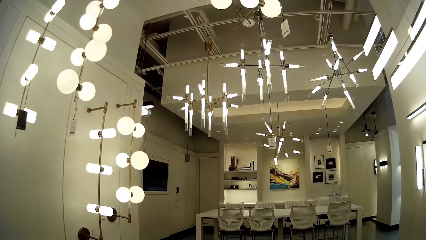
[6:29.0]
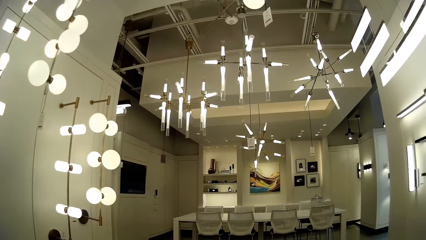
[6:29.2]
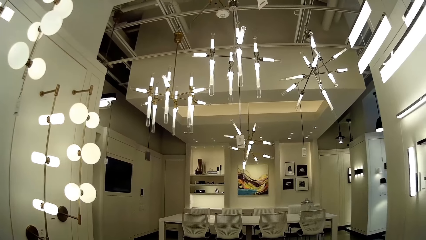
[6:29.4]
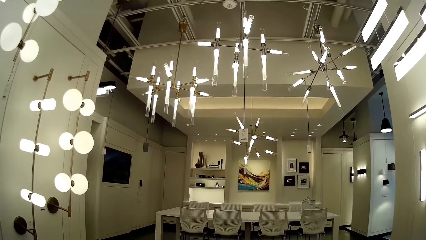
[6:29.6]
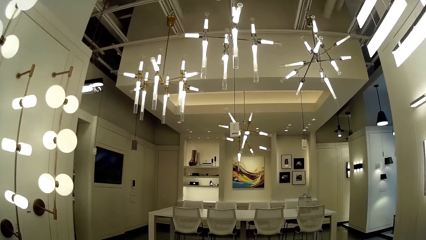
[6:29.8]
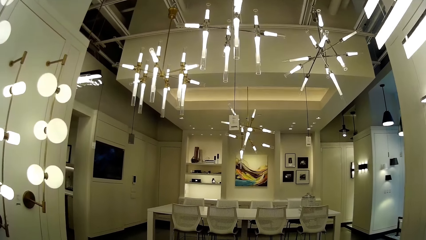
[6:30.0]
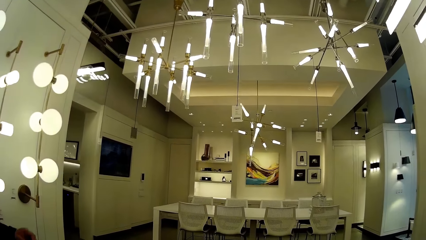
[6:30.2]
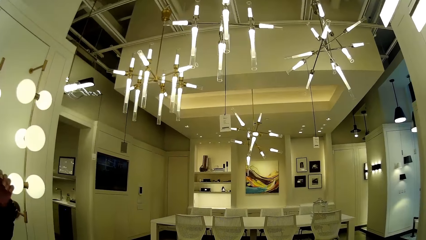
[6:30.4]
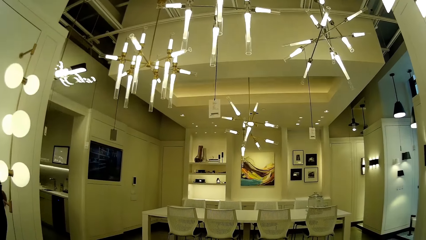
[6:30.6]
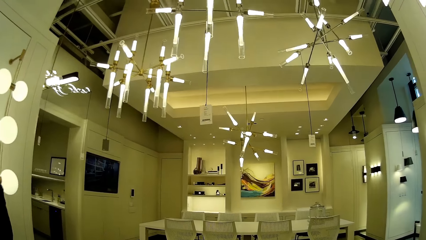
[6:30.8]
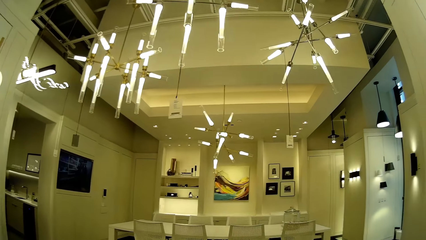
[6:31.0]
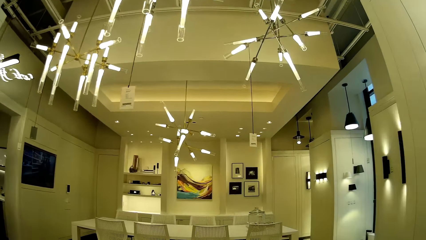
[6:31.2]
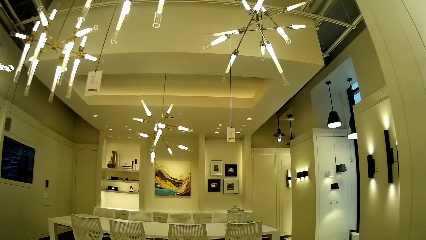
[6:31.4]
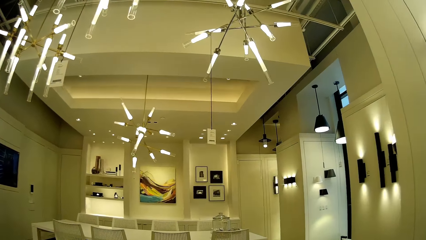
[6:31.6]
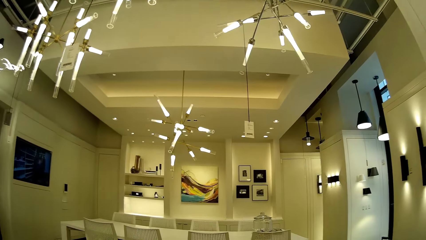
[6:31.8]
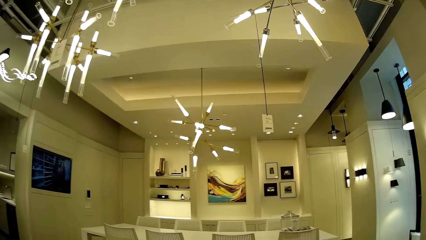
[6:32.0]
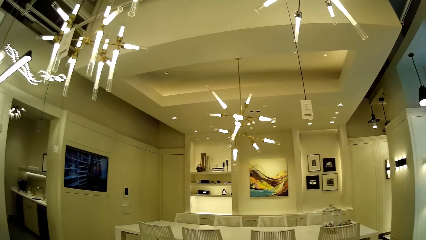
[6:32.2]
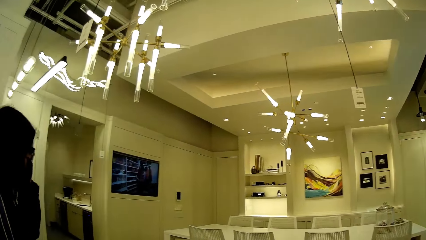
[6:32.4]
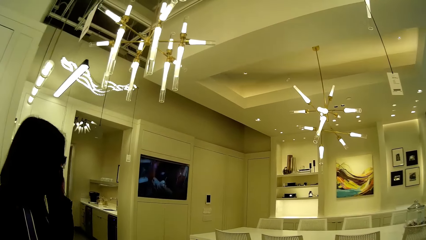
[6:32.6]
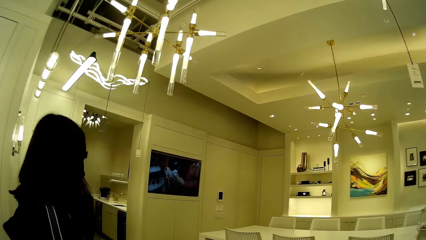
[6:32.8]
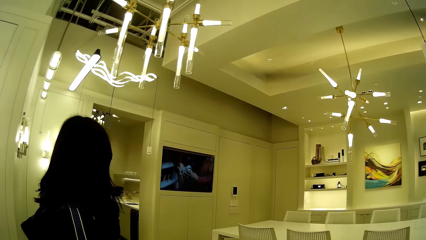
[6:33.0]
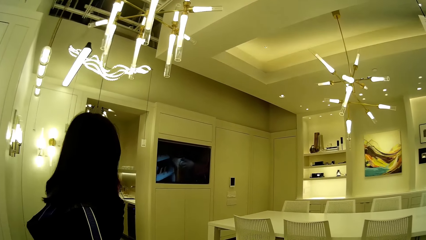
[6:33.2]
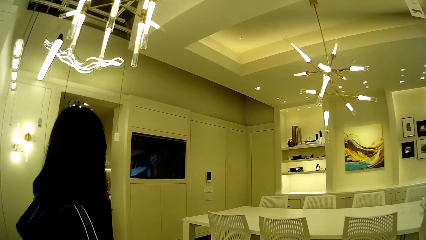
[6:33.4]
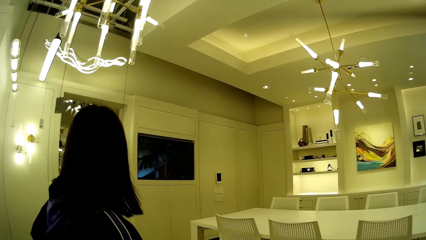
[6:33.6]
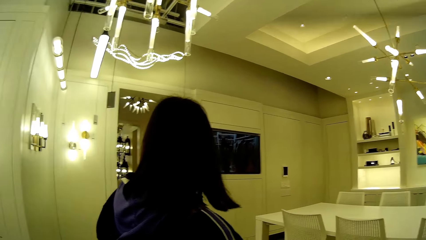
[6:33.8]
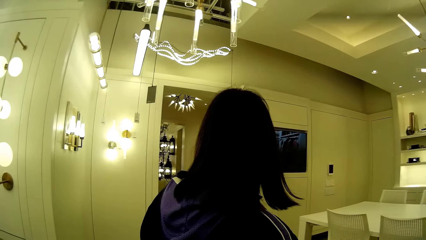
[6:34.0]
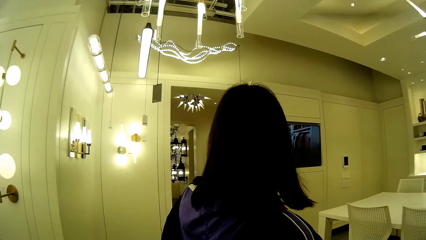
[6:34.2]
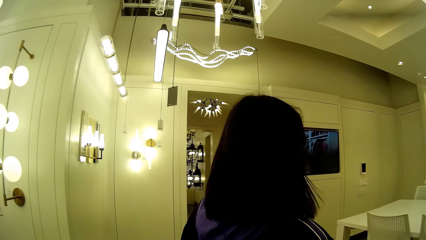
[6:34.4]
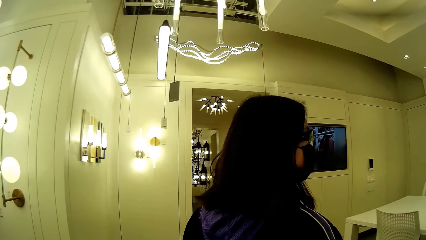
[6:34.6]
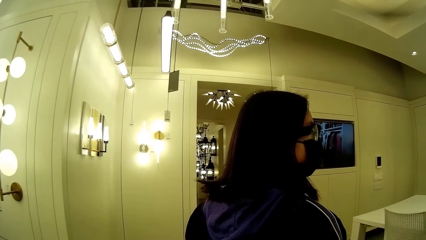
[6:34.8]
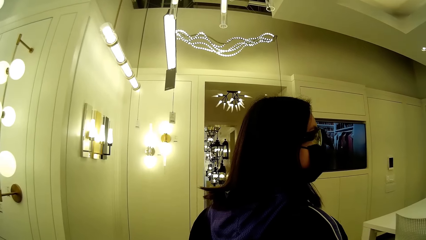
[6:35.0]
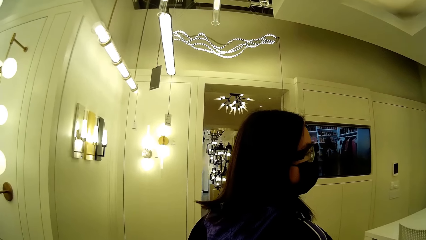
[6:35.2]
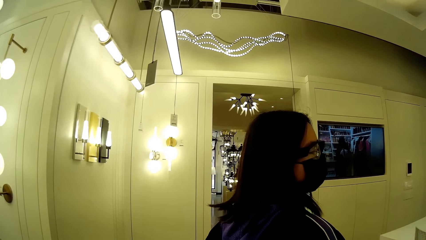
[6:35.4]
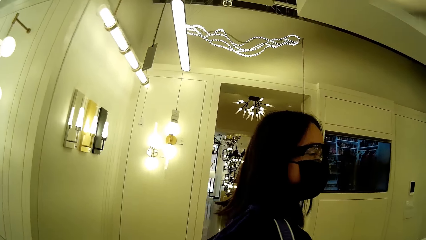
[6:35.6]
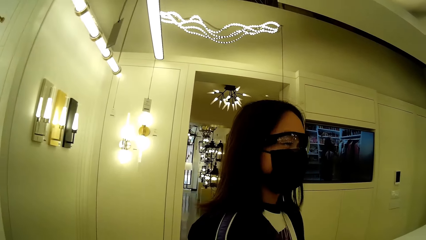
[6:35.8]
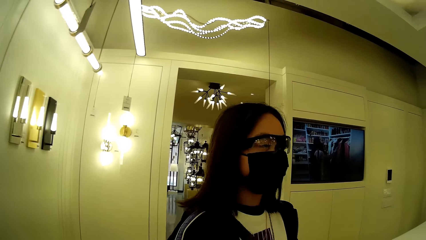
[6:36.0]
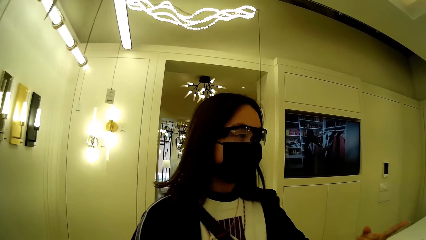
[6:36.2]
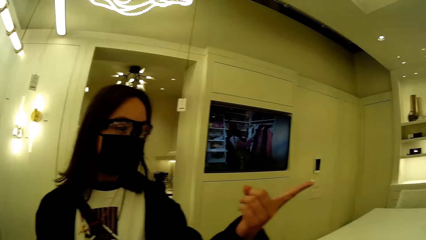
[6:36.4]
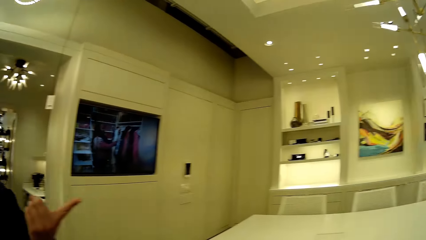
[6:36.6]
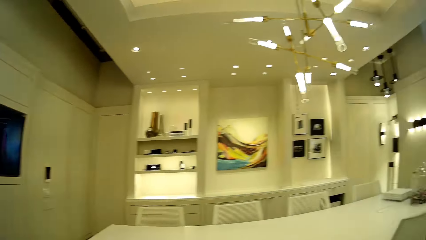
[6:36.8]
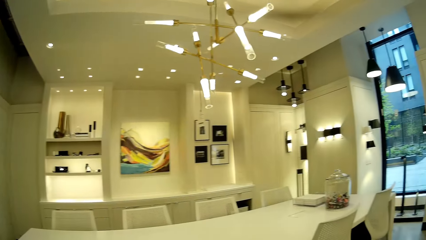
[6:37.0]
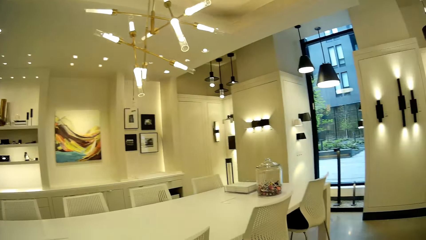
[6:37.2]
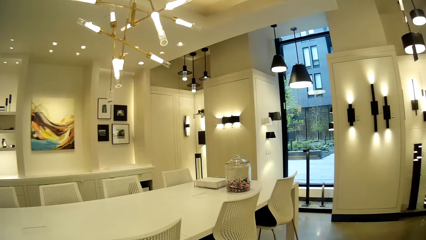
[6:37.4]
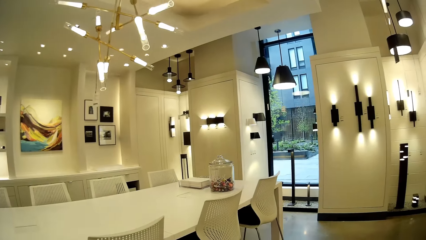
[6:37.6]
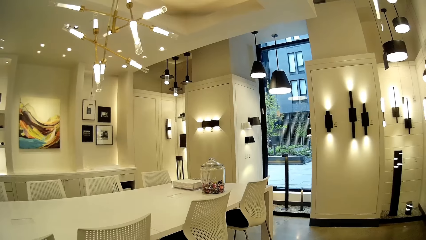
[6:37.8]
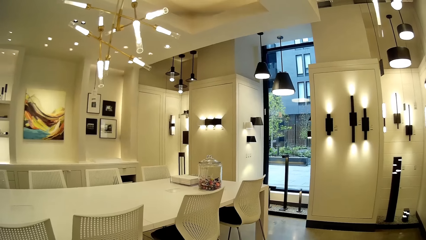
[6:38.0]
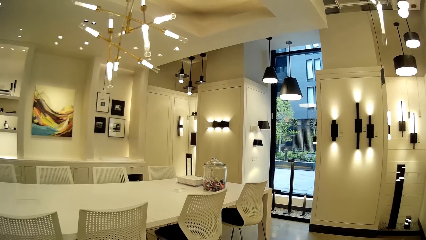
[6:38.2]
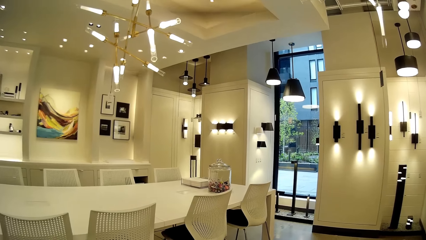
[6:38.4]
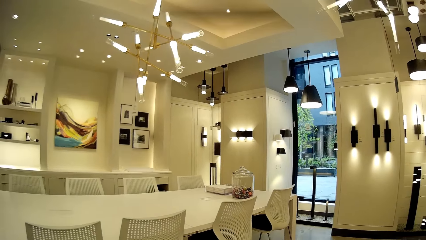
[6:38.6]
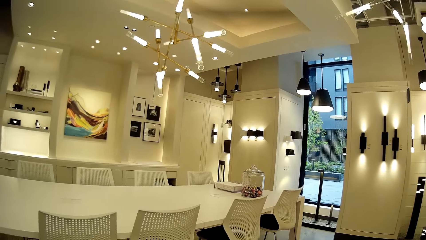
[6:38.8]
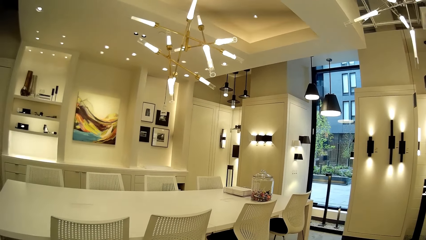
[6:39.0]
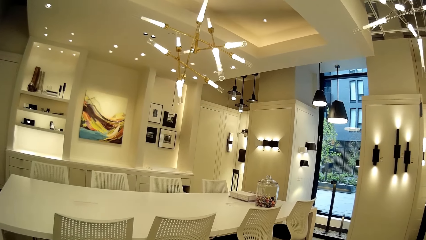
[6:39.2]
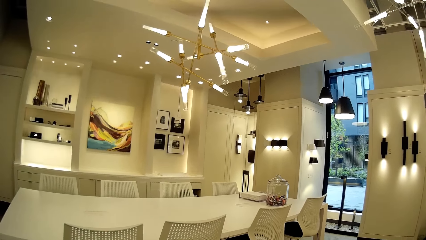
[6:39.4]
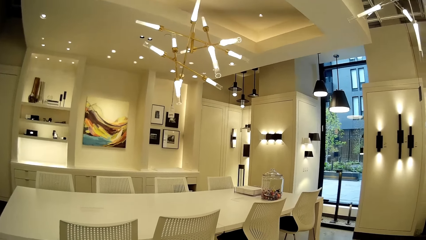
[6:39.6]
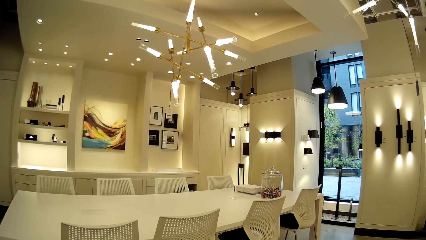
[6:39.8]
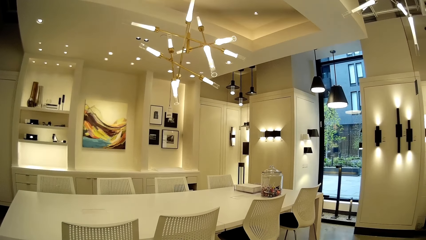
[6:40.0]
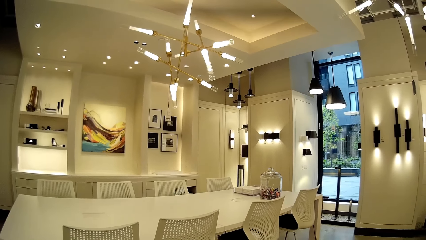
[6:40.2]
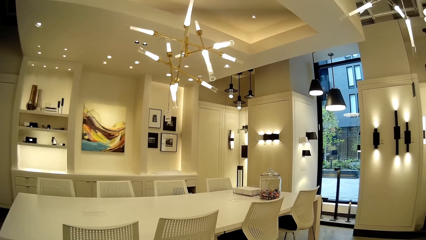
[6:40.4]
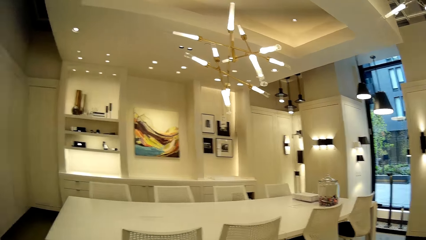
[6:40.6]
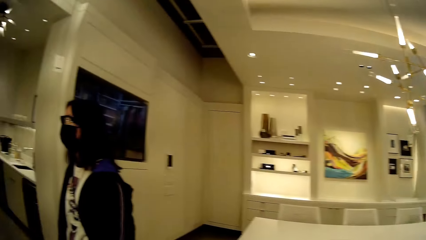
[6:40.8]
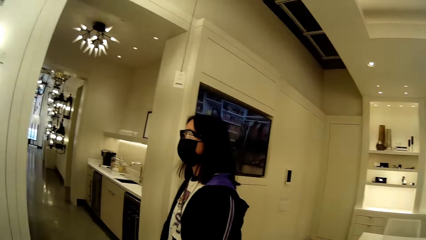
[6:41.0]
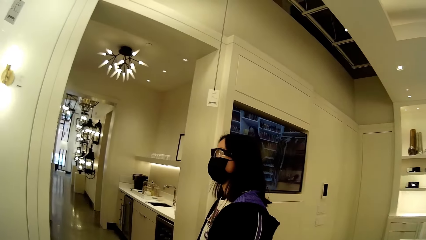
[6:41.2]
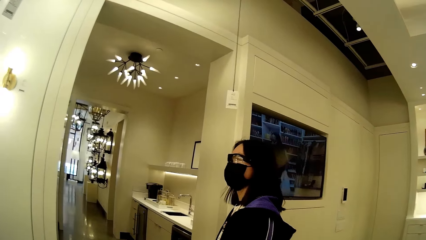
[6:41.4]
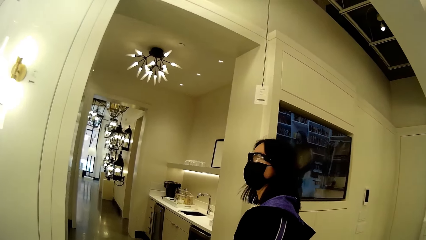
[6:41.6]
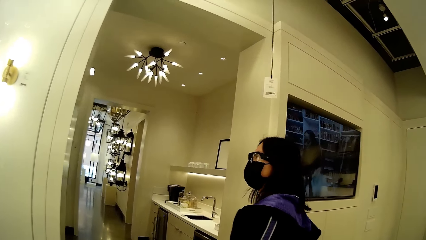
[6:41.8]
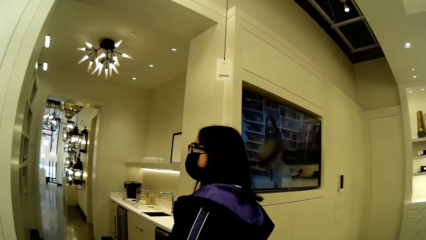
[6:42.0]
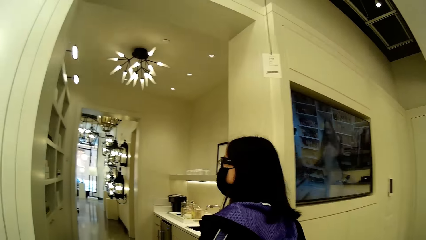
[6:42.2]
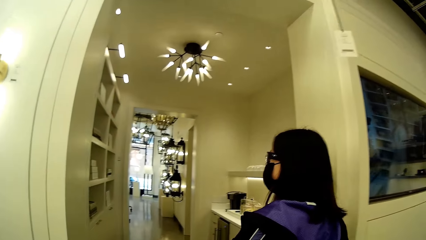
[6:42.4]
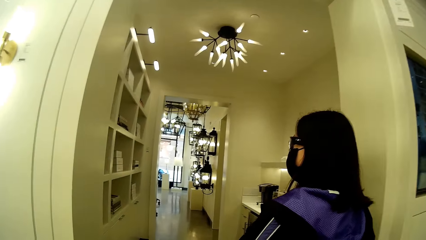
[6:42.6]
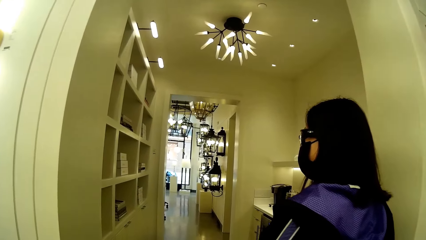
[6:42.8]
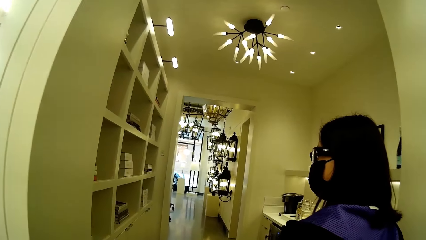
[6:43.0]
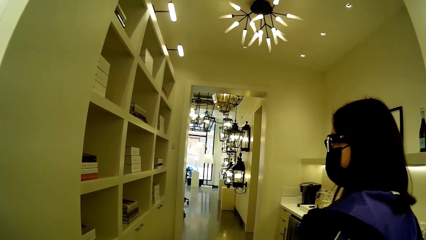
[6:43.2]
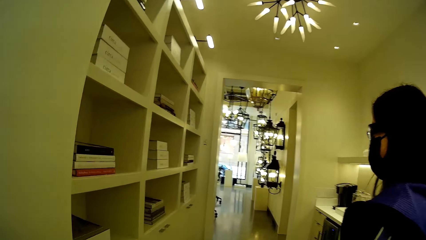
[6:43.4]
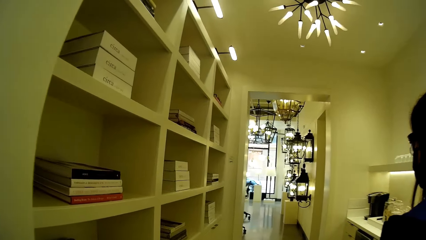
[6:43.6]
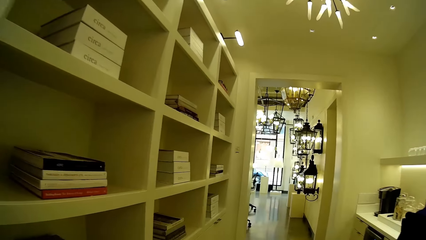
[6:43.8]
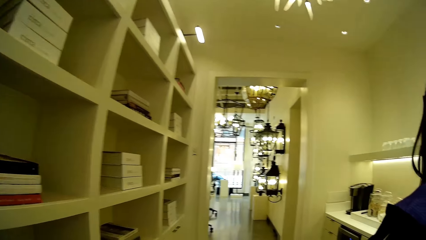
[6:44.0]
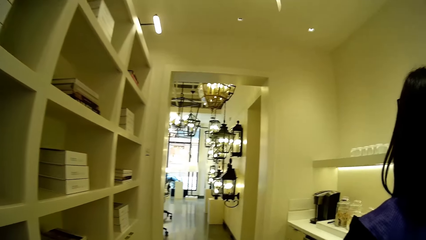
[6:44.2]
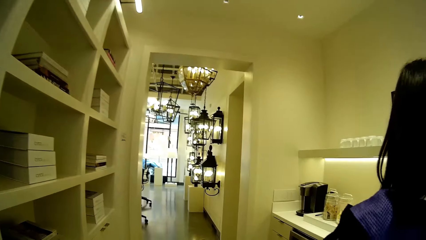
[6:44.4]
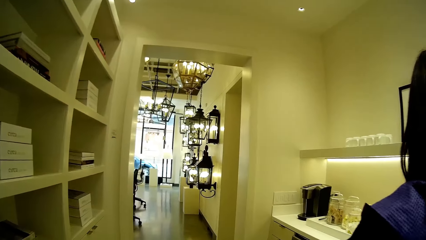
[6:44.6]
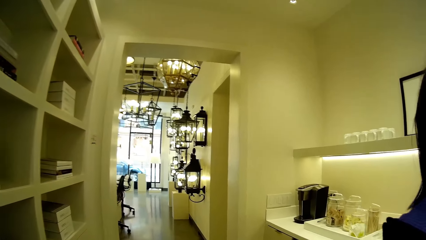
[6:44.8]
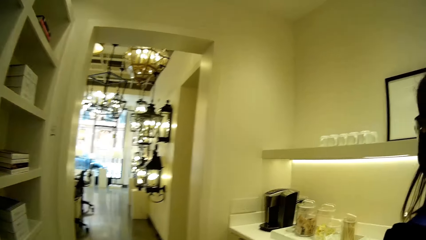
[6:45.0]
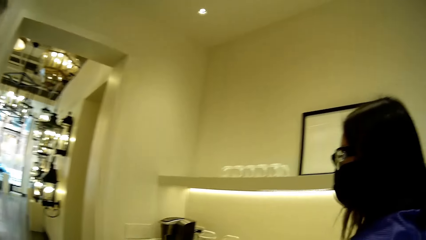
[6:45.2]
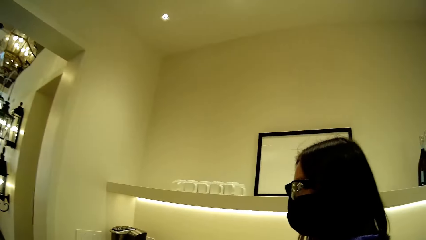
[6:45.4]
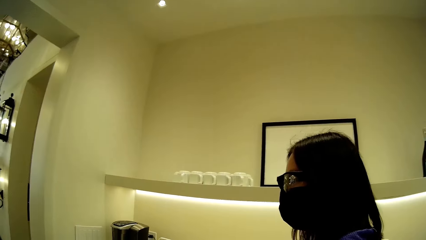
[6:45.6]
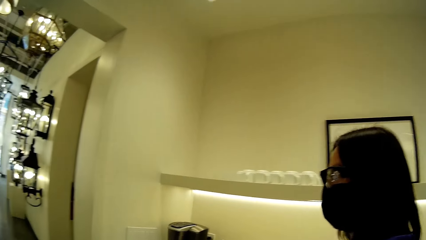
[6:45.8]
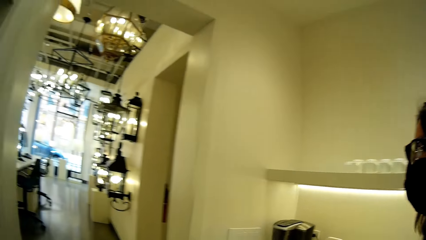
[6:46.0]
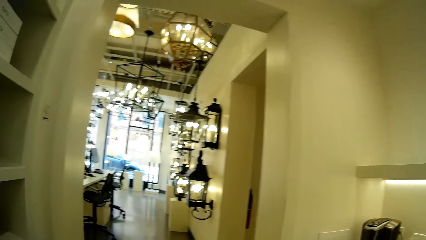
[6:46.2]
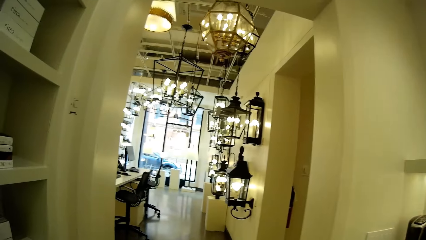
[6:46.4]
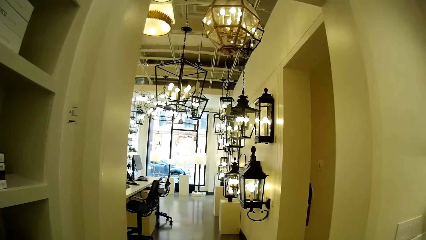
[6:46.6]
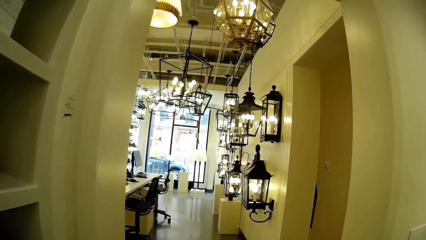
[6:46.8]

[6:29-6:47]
The woman raises her left hand to her face. She points at a glass vase on a table with her left hand. The camera wearer looks around the lighting store.
